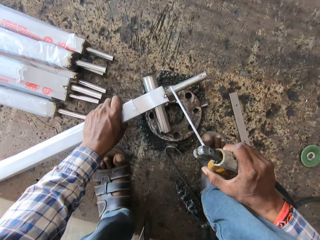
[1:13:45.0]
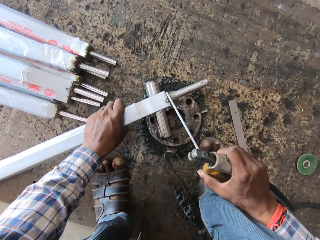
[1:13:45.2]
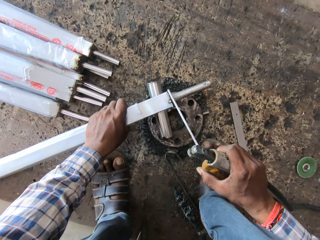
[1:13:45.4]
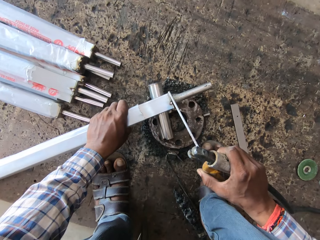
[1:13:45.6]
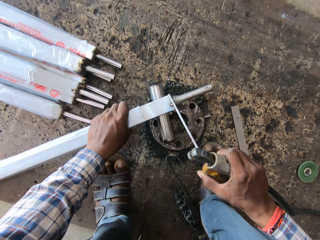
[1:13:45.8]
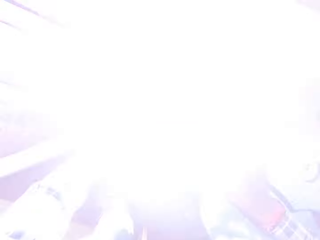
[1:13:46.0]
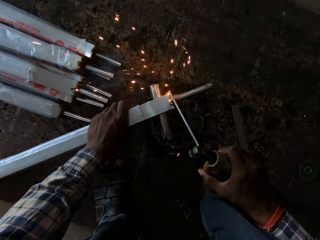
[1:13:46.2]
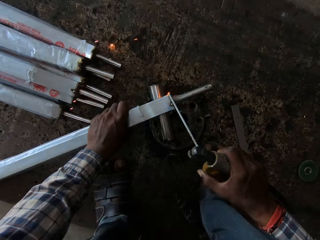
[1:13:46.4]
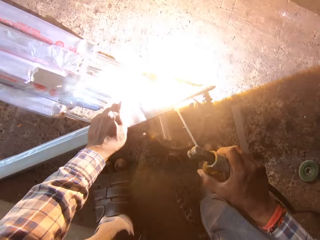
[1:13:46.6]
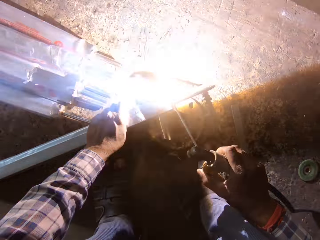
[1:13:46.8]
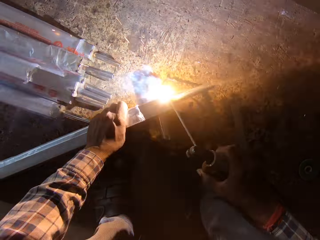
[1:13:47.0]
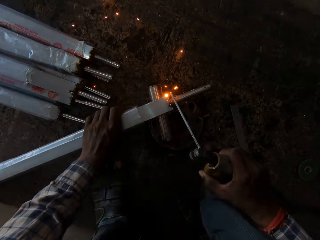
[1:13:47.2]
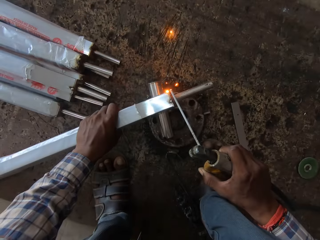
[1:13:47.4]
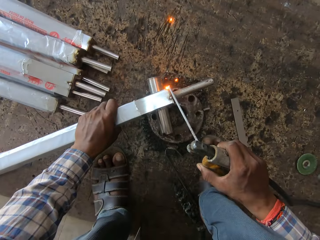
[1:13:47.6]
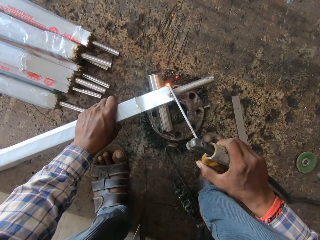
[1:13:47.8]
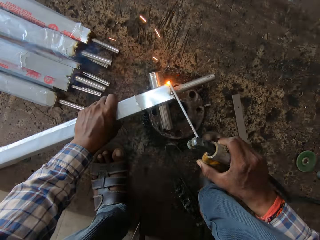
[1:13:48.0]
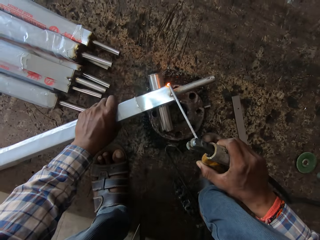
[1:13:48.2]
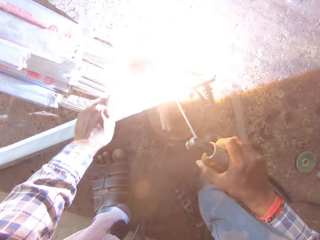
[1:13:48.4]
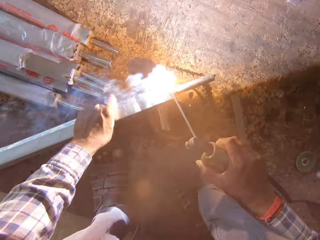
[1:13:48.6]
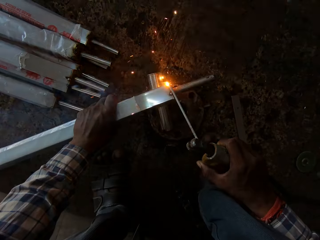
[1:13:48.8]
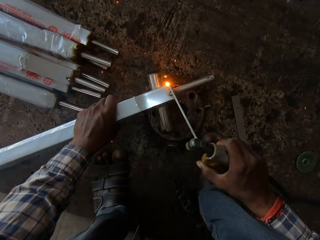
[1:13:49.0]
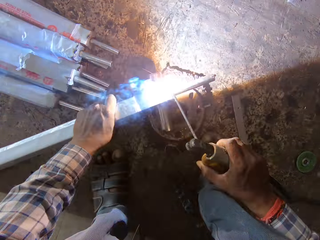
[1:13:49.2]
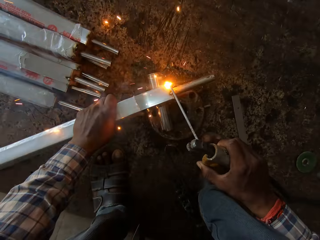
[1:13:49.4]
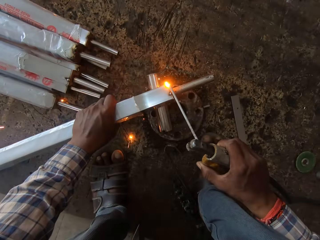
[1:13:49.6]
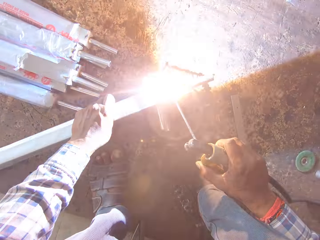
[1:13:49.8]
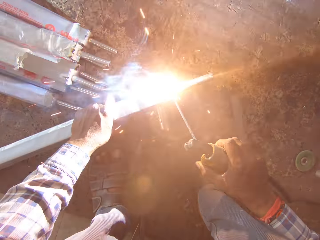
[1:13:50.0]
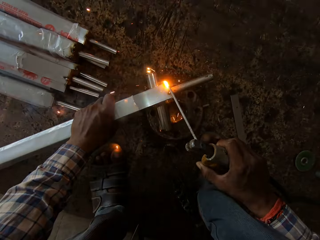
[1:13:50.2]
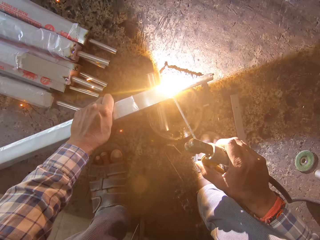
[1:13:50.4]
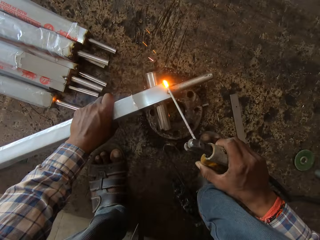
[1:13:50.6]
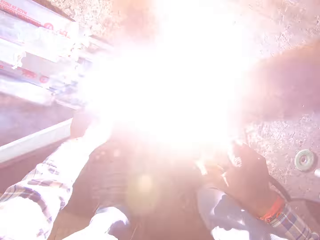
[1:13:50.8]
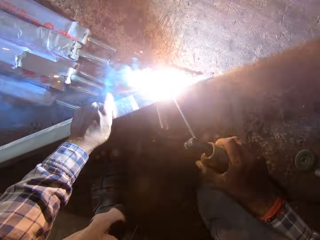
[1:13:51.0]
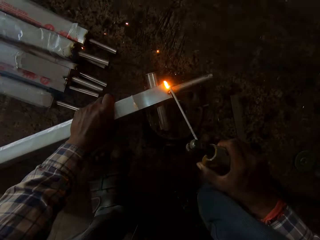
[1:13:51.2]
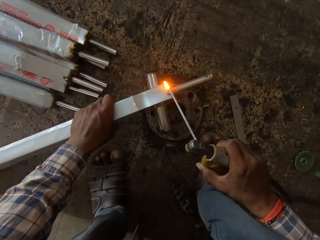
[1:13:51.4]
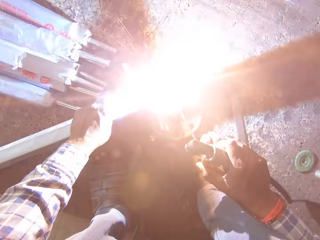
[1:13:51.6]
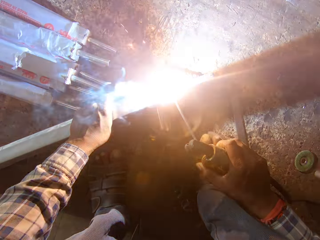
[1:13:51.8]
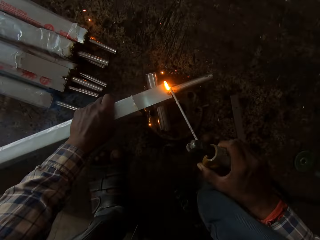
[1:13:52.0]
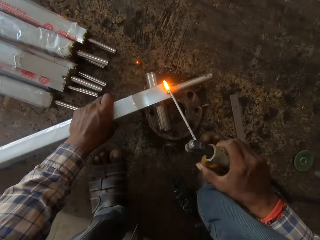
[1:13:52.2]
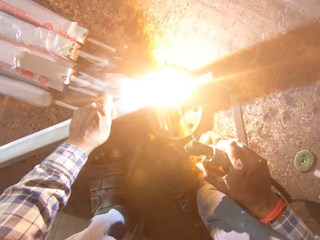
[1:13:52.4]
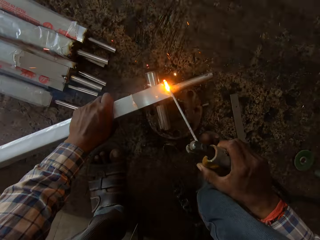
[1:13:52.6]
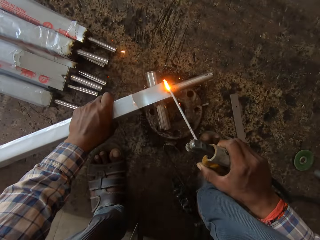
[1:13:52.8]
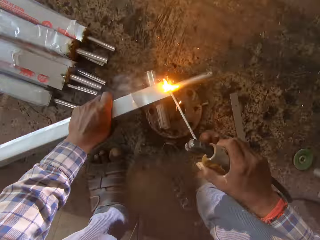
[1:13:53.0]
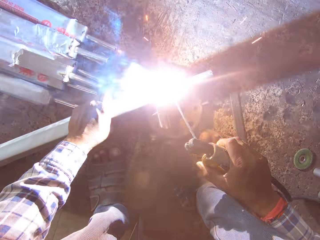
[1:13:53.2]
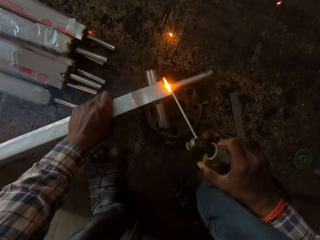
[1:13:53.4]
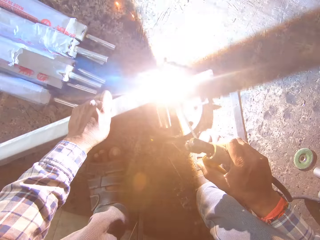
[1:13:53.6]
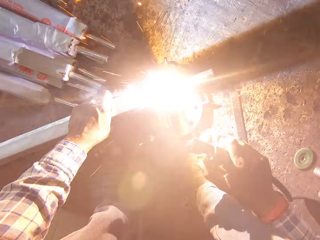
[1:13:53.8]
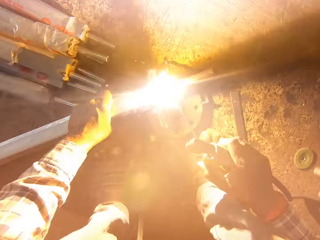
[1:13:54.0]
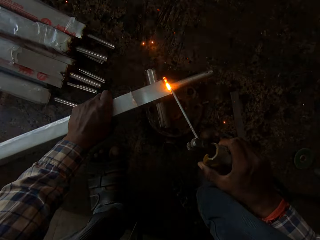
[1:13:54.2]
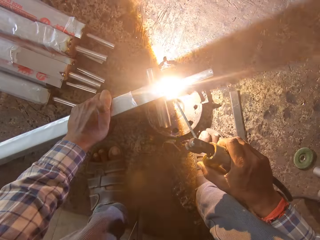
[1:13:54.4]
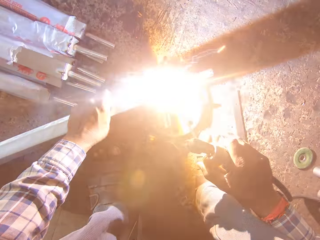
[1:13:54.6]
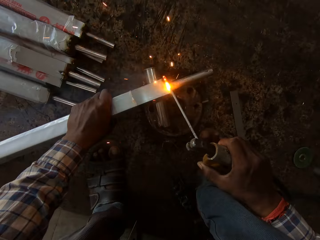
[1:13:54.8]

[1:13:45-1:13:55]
The camera wearer welds the edge of the aluminum rod with the blowtorch in his right hand.

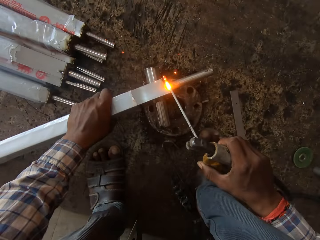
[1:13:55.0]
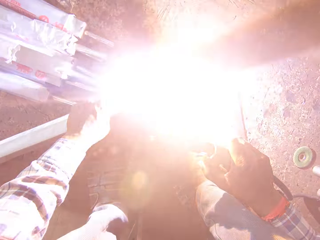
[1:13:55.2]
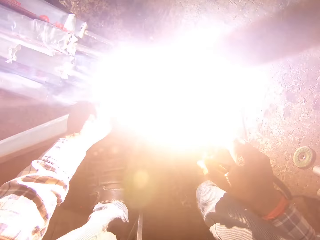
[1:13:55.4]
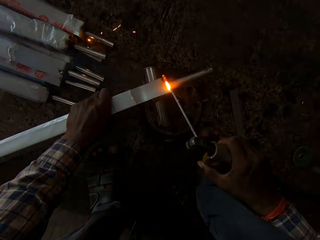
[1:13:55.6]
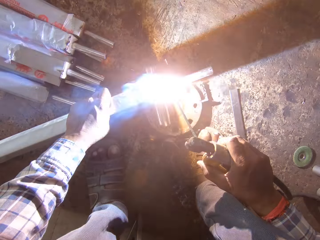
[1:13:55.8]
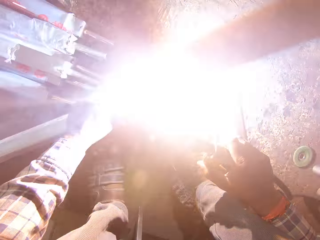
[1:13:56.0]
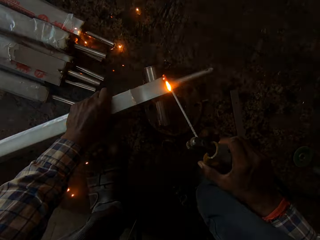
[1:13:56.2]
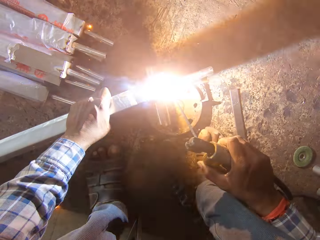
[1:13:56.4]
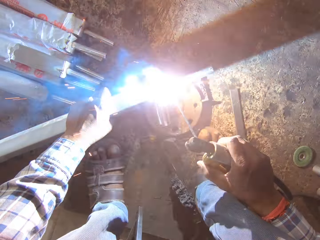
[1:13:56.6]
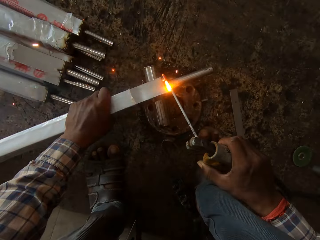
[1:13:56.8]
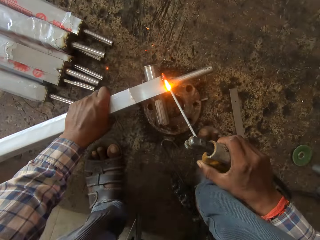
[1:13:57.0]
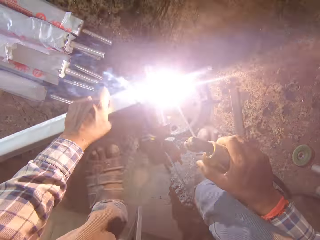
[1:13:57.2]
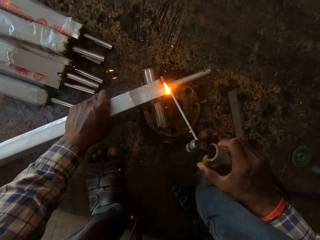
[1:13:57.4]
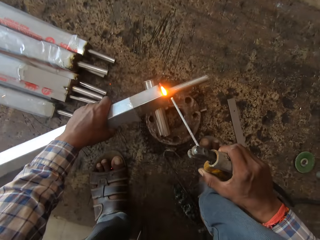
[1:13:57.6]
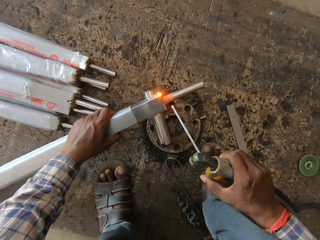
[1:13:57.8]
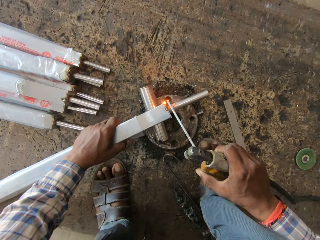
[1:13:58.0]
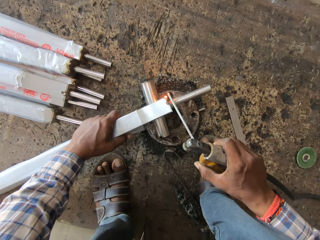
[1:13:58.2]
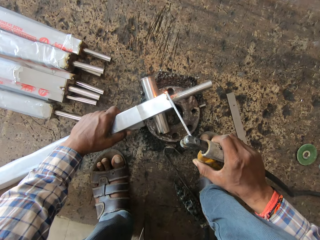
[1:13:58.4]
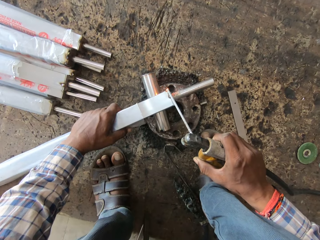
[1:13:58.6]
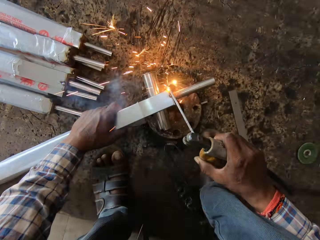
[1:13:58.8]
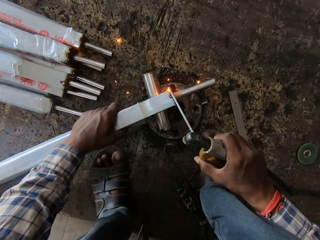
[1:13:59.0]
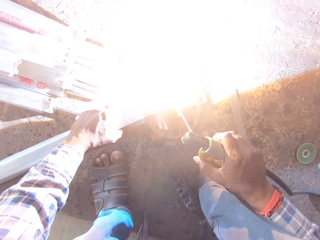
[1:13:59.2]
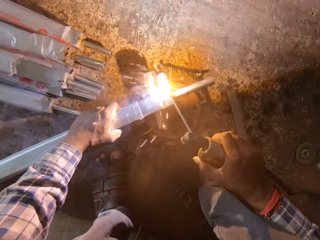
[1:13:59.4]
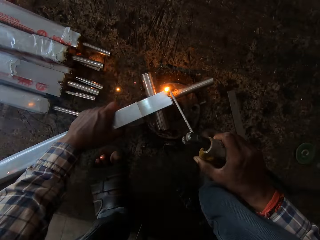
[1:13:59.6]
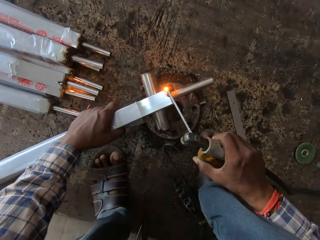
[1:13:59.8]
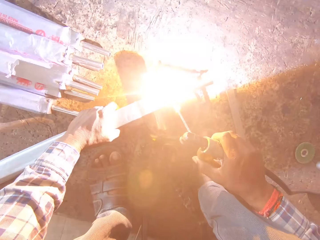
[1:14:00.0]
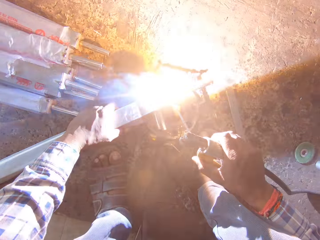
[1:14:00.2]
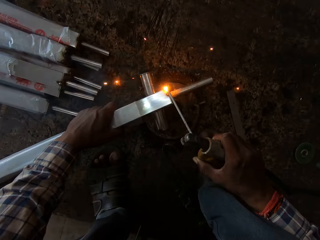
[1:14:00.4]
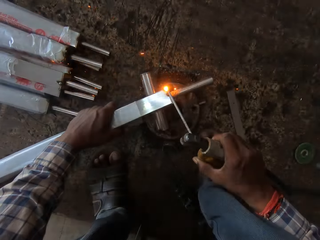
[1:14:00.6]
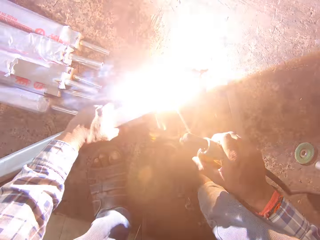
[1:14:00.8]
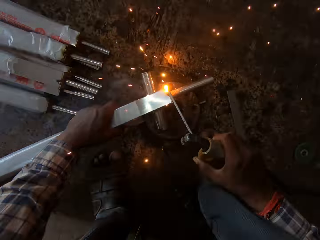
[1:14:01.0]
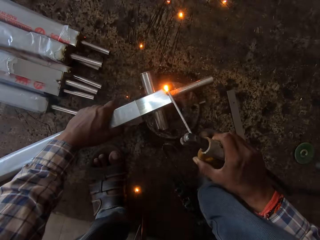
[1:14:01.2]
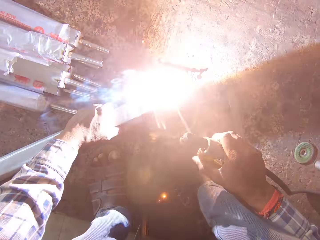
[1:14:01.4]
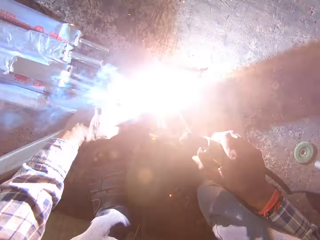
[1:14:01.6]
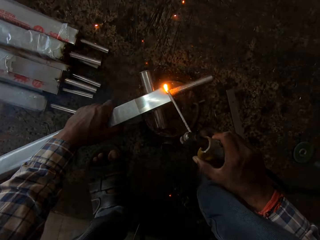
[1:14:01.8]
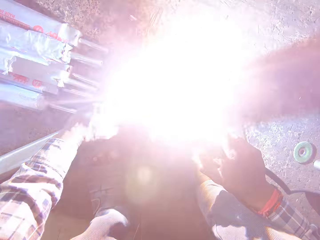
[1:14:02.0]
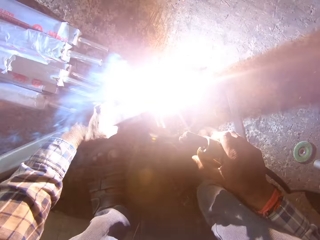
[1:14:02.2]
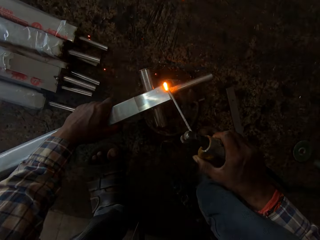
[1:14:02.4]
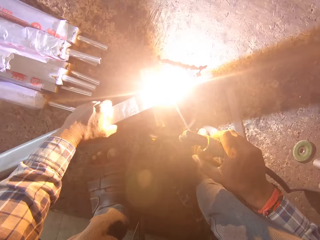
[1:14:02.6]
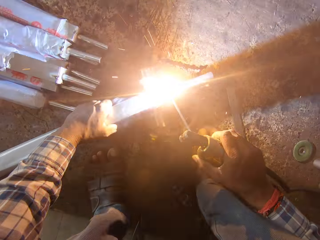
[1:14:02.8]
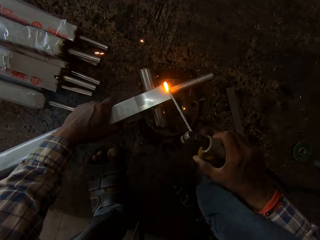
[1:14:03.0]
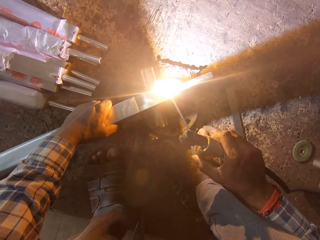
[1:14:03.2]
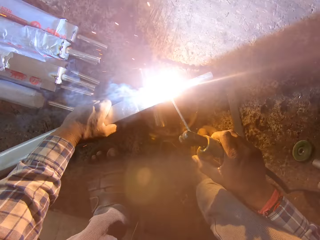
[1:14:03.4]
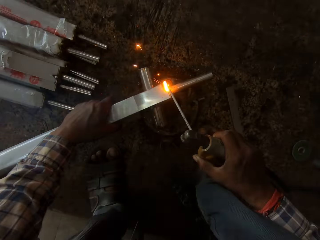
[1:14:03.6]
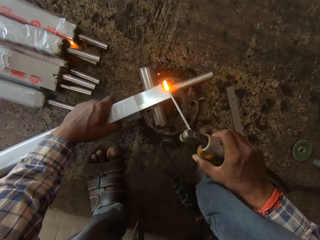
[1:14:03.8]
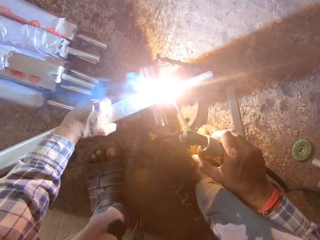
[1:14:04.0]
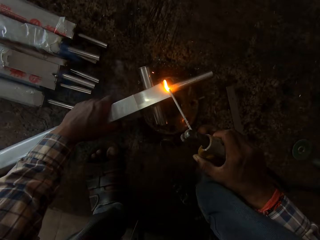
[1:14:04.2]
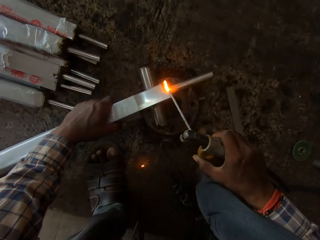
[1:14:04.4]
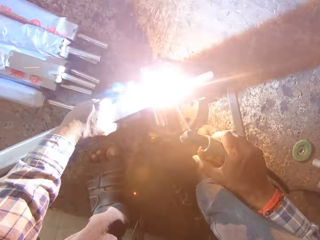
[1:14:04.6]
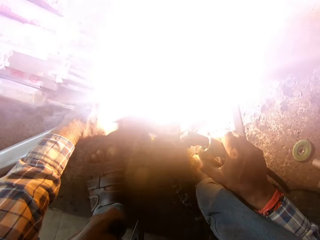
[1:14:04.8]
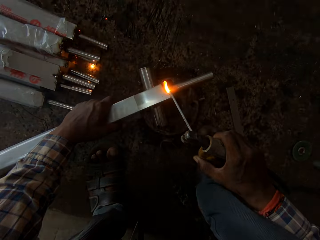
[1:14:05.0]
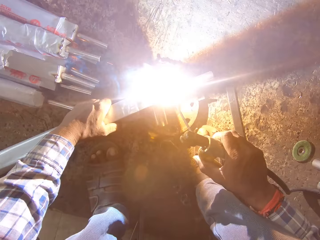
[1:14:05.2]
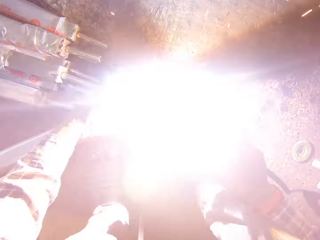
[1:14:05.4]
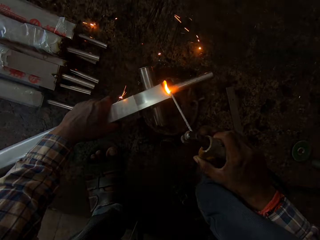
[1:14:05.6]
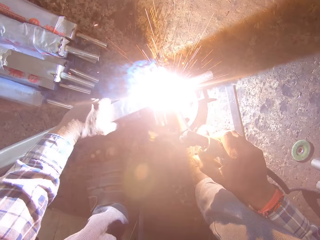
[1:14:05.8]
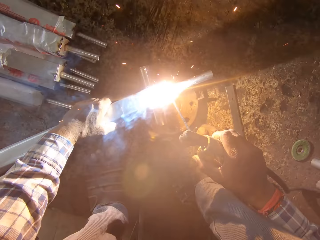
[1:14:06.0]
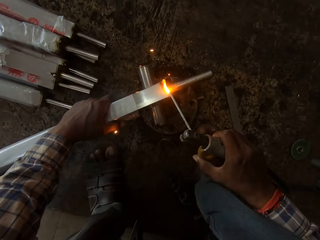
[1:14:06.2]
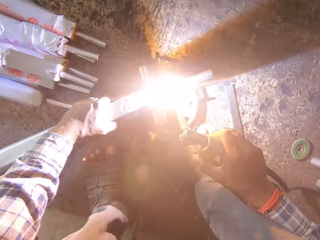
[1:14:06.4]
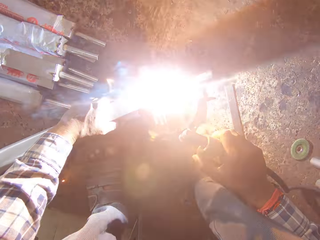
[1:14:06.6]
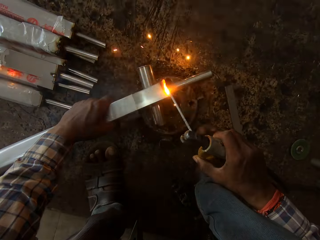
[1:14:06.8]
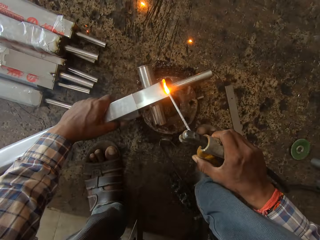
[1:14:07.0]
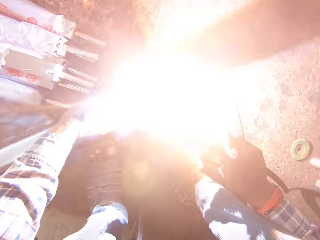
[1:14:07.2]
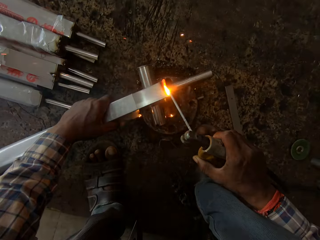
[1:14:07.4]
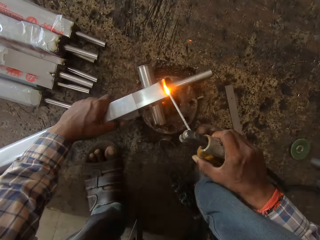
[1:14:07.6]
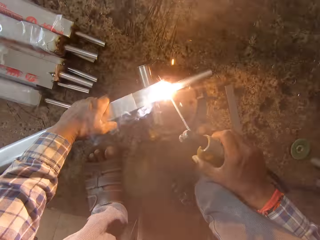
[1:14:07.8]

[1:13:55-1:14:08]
The camera wearer turns the aluminum rod with his left hand. He welds the edge of the aluminum rod with the blowtorch in his right hand.
